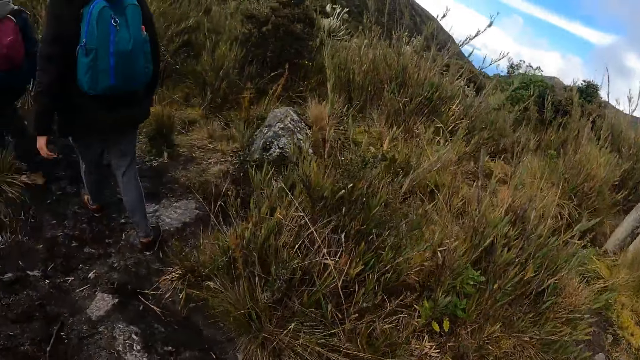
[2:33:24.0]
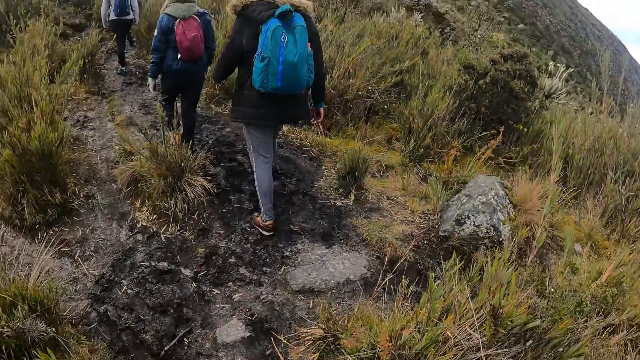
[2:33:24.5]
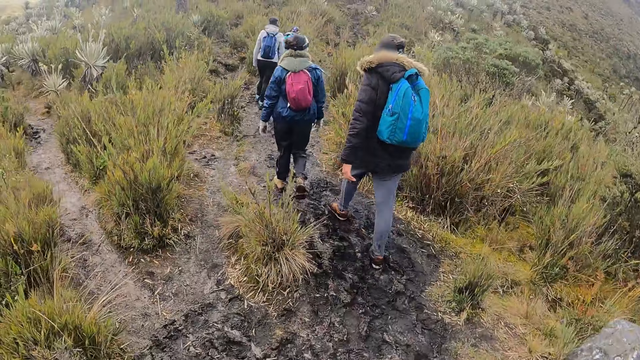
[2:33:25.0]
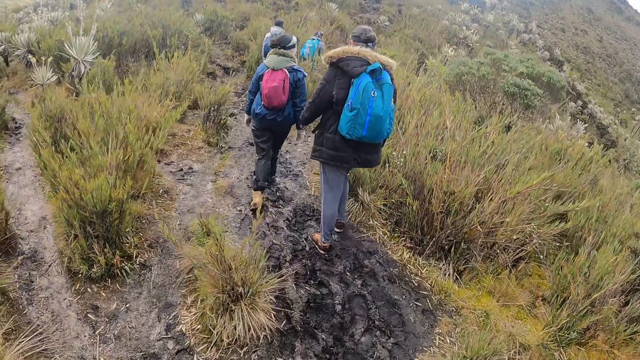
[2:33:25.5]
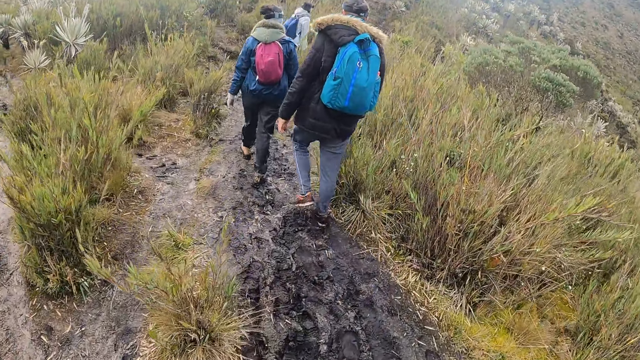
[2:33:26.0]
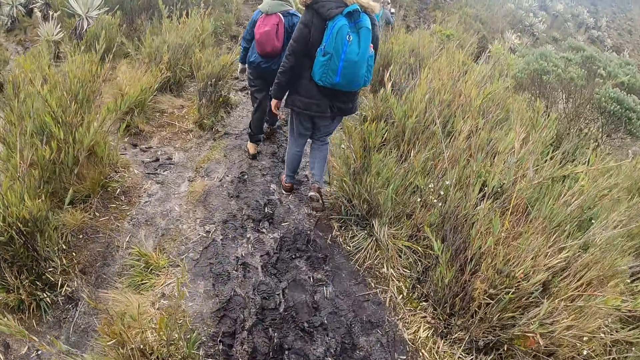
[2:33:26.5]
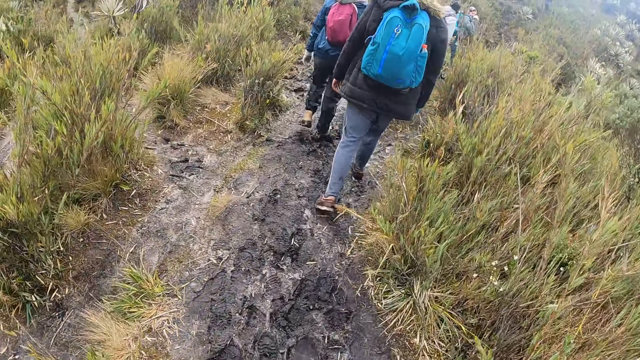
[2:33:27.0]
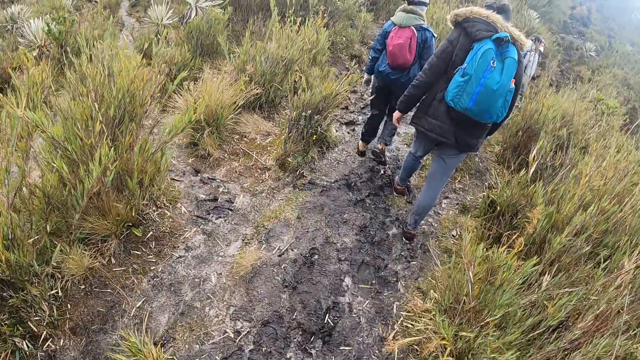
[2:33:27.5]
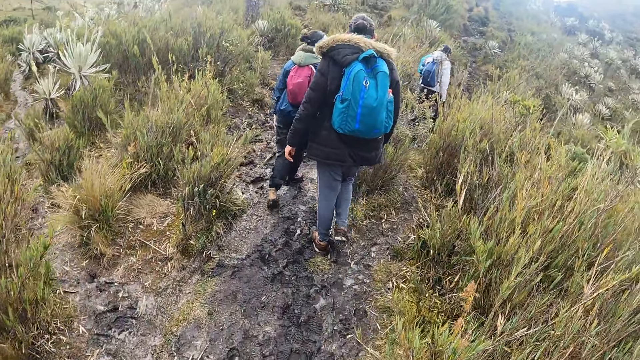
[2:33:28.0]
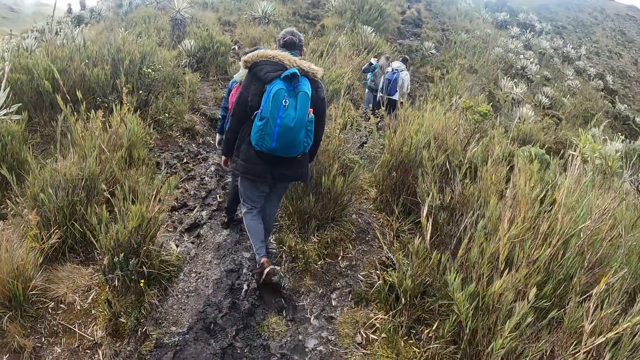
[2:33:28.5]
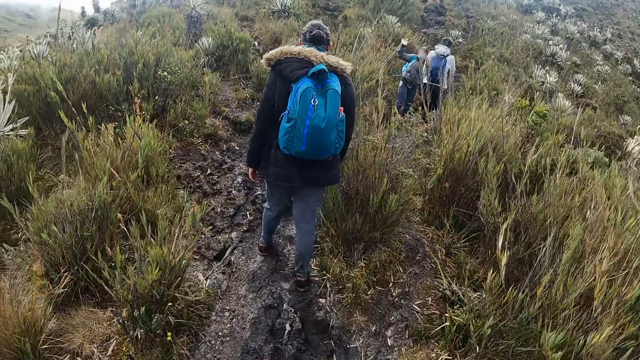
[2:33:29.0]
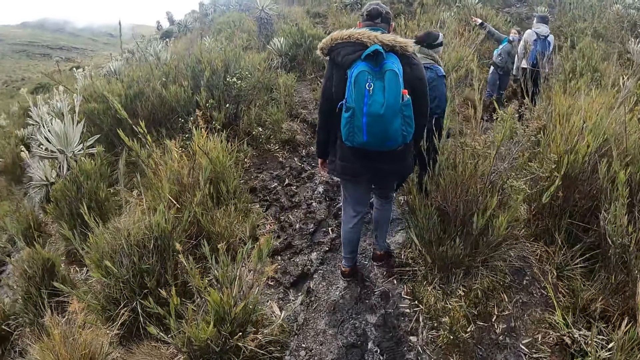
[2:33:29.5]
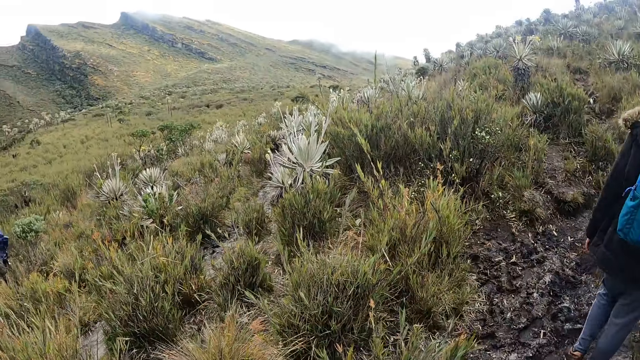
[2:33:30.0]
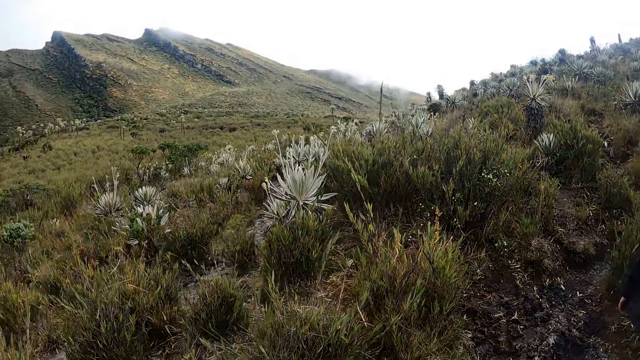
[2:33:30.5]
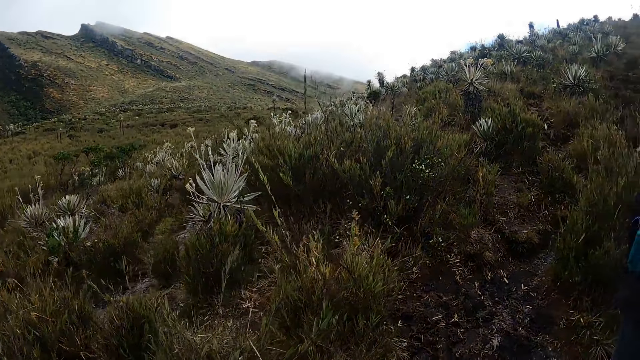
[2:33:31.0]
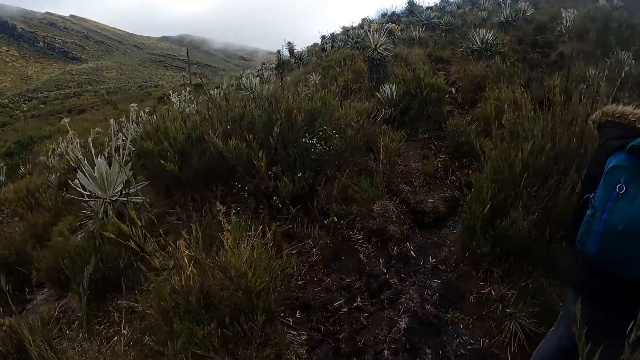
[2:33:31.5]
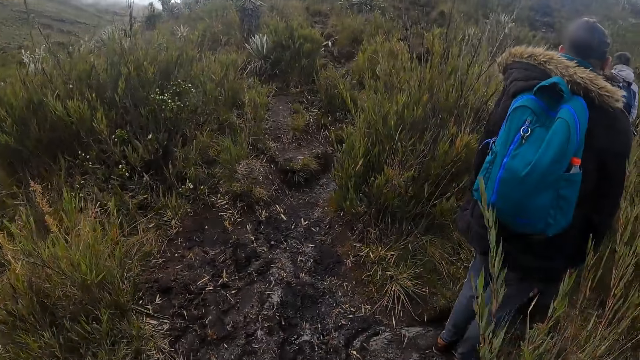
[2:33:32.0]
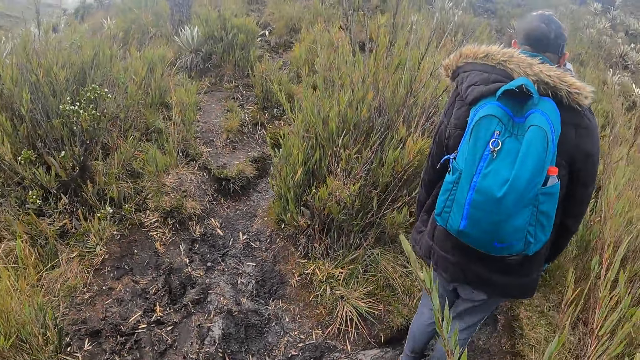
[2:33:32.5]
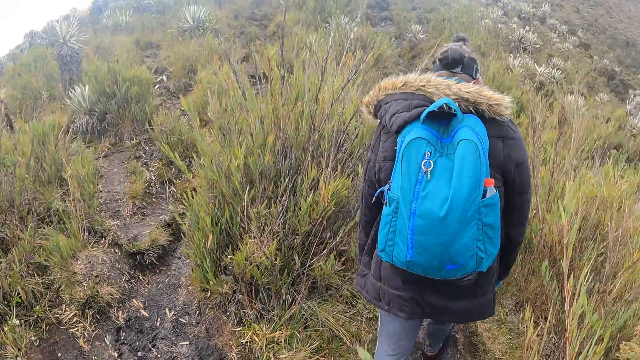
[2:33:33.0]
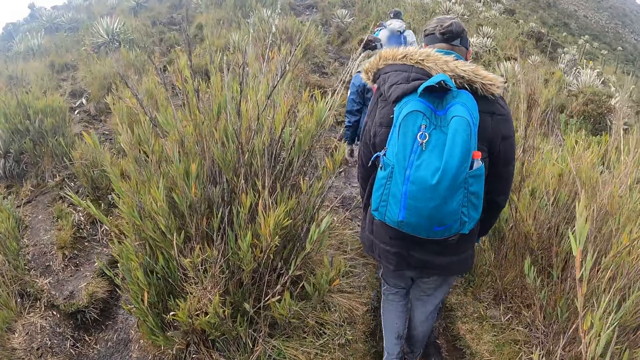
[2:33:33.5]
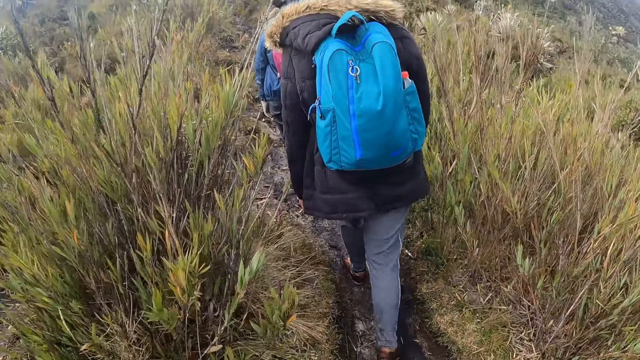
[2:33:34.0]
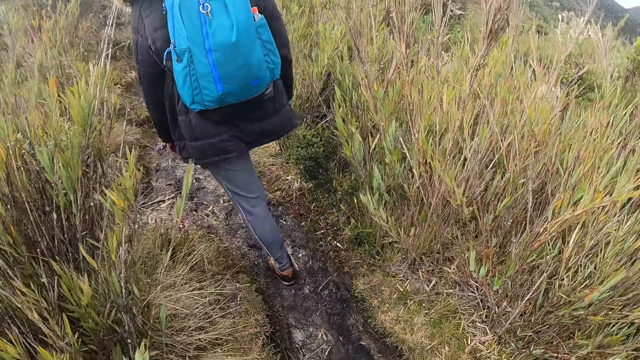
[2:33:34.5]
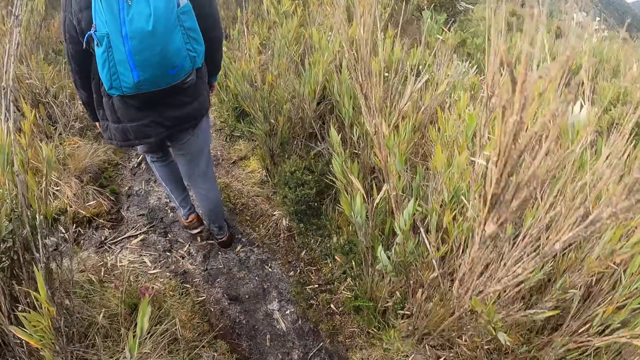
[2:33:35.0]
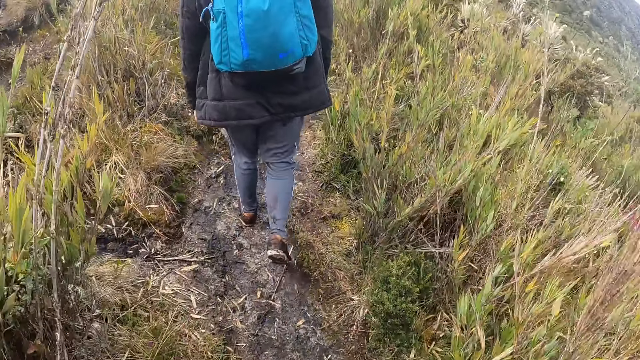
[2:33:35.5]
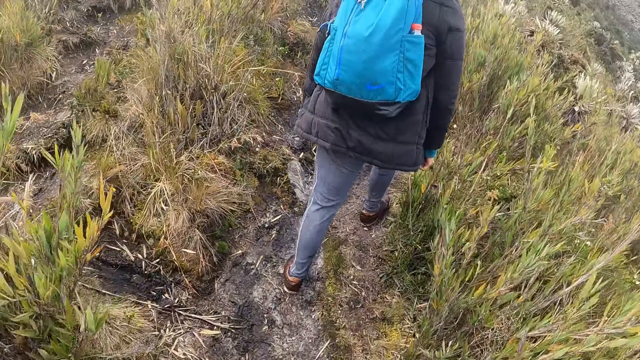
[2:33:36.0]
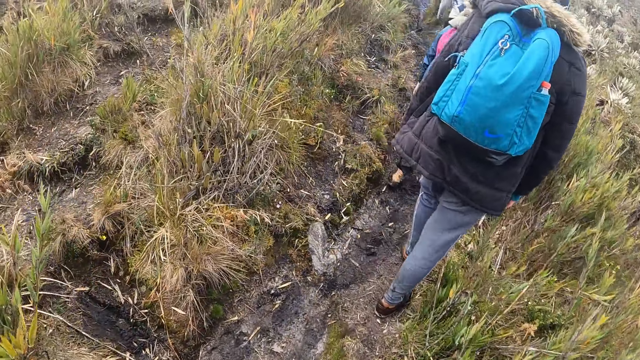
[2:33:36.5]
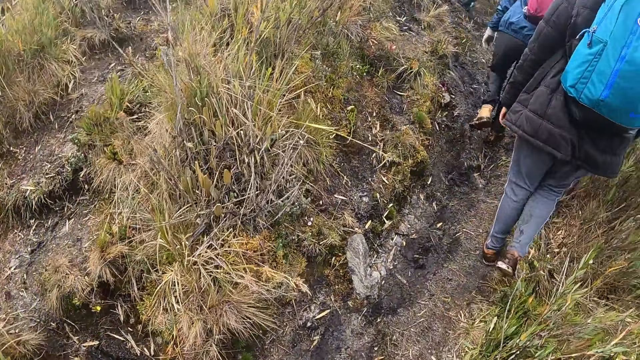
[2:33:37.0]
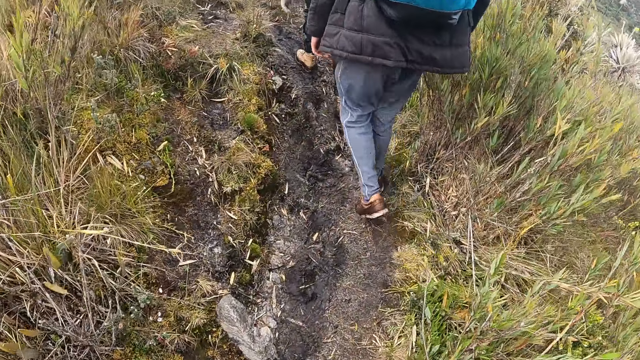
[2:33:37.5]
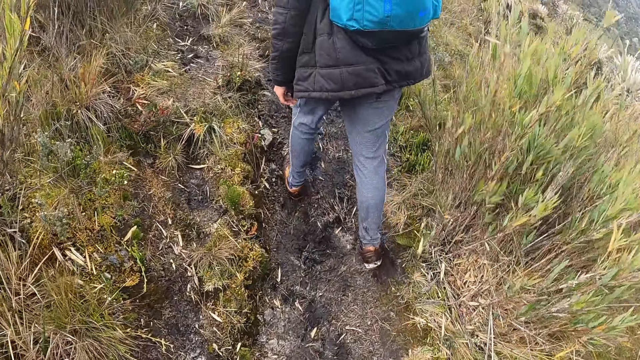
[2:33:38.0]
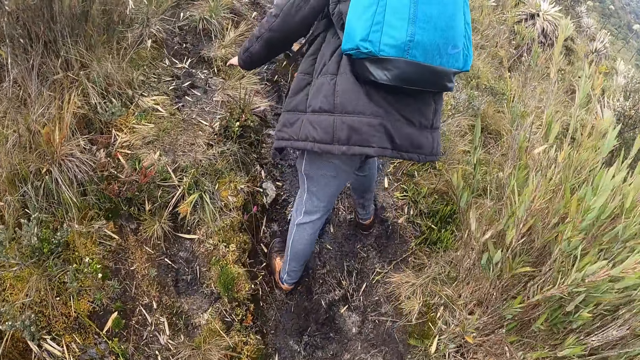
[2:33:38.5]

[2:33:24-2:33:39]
The camera wearer looks around. They walk around.

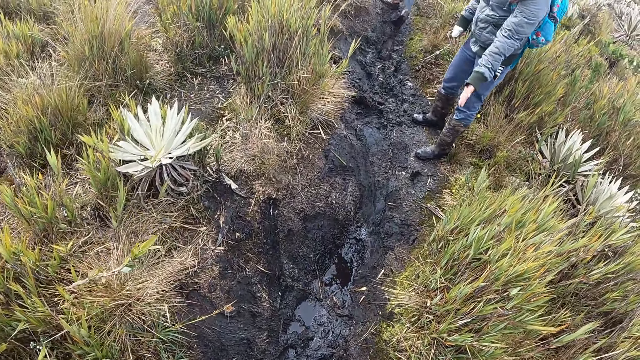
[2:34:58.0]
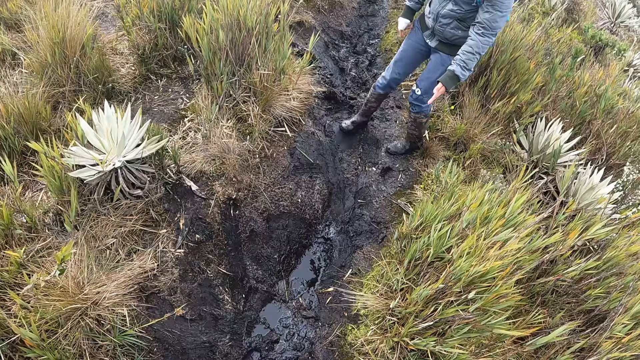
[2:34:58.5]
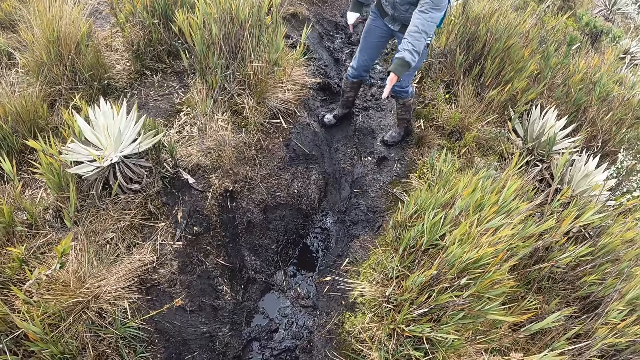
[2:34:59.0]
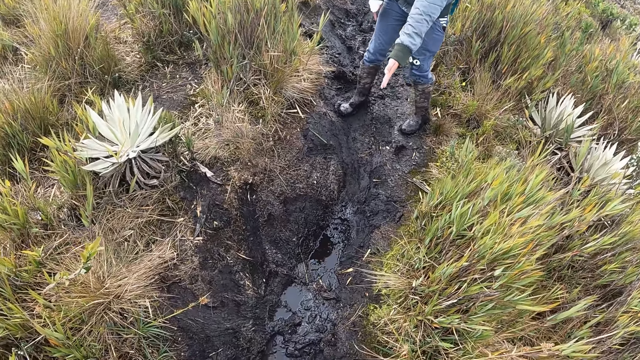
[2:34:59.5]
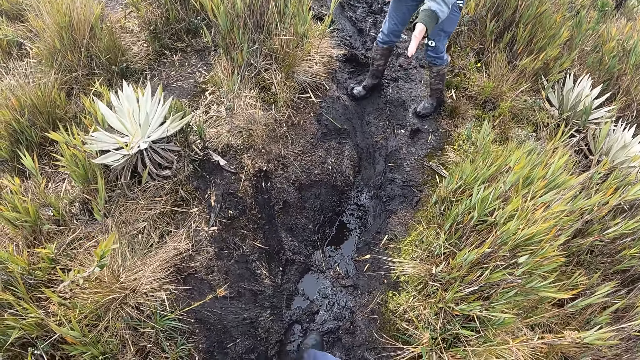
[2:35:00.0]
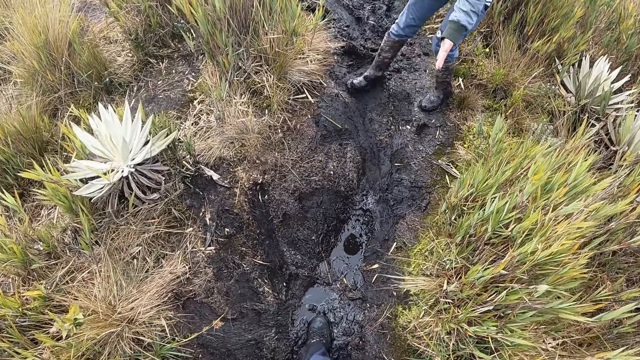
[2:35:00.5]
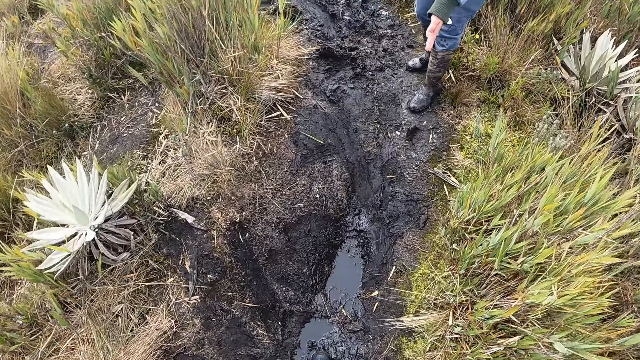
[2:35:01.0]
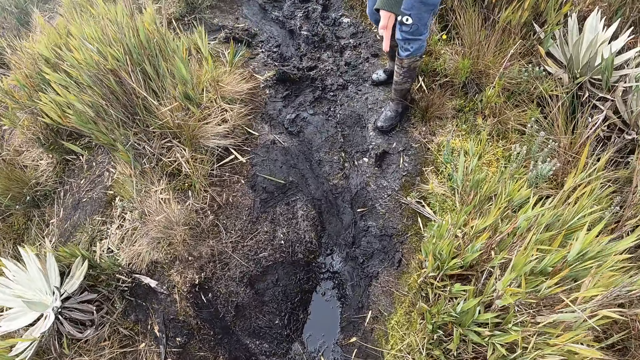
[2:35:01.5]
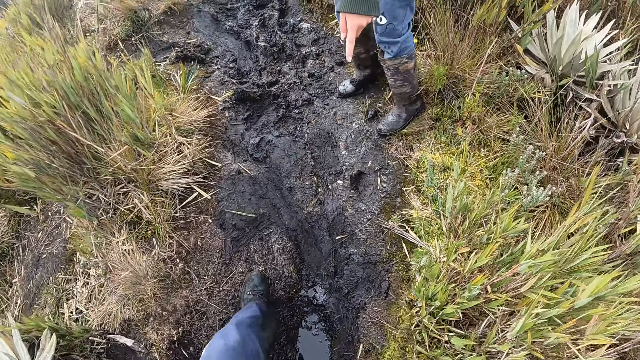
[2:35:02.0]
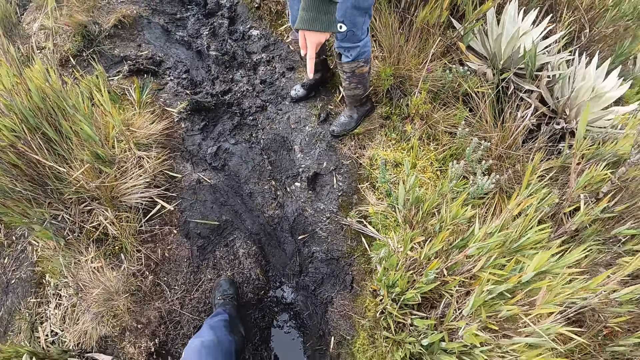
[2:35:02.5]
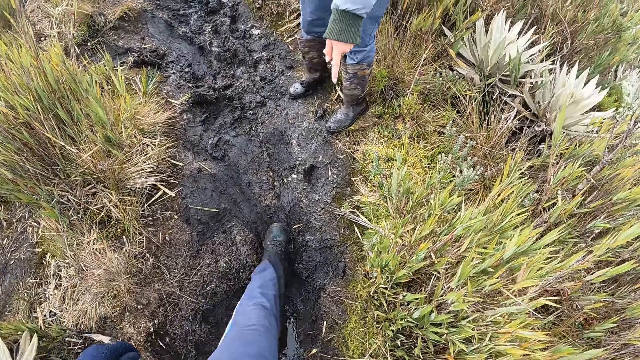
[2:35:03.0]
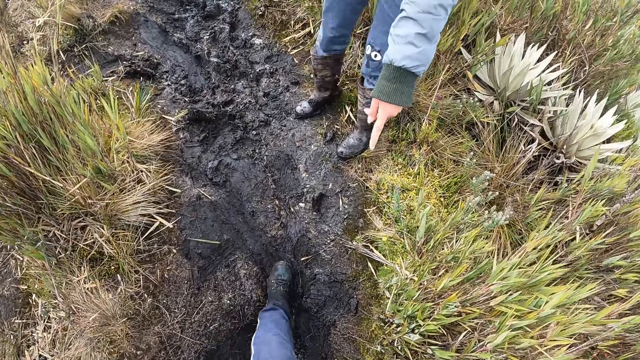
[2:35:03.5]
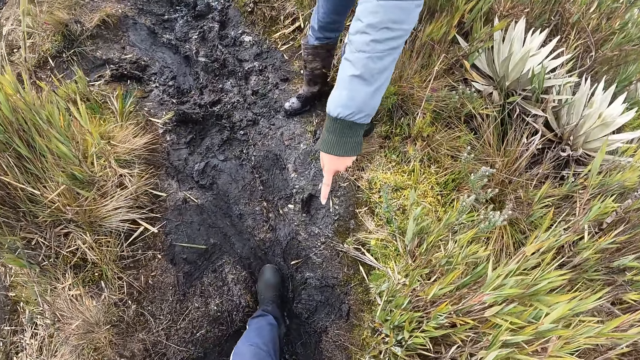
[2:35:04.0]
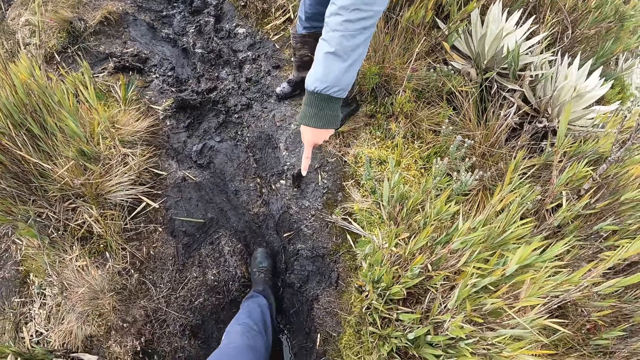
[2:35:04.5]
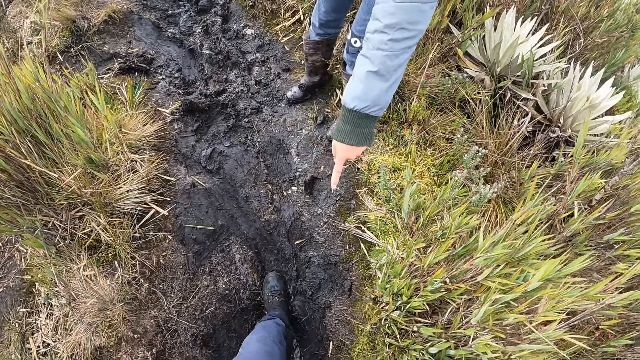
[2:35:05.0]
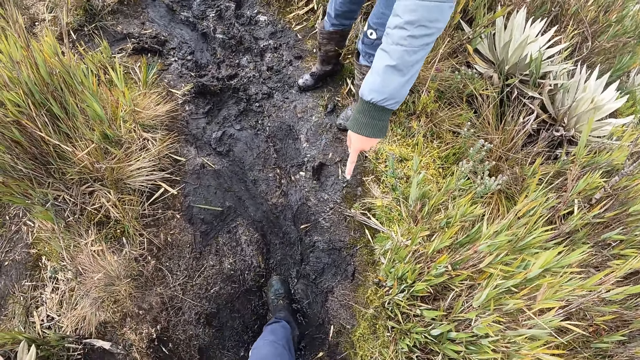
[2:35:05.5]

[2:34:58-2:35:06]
A man points at the furrow.
